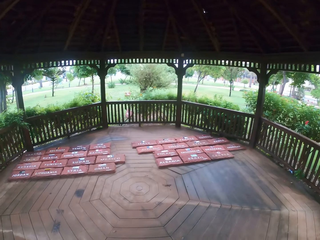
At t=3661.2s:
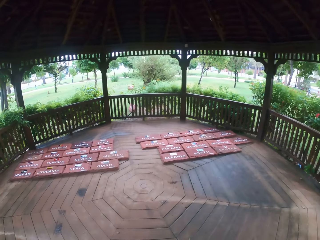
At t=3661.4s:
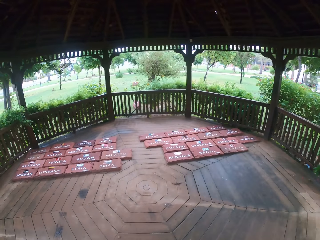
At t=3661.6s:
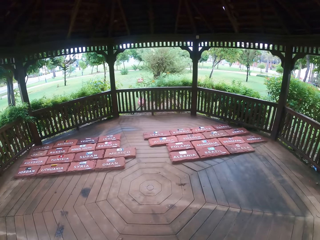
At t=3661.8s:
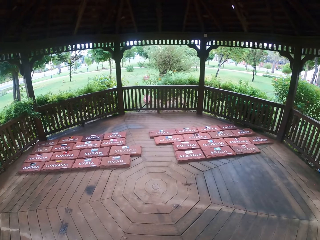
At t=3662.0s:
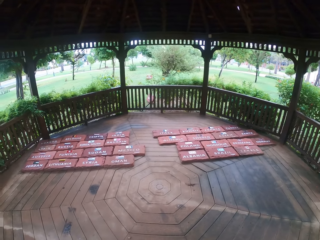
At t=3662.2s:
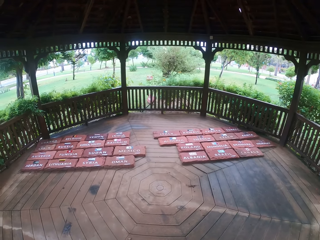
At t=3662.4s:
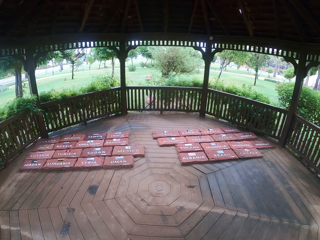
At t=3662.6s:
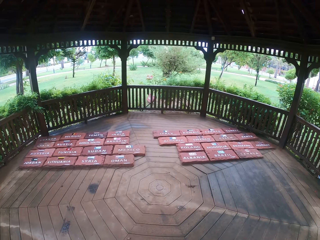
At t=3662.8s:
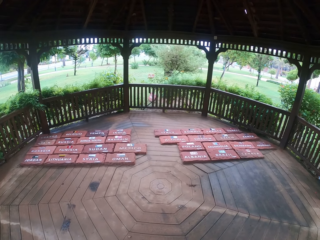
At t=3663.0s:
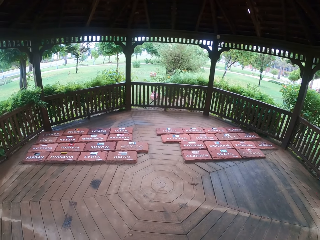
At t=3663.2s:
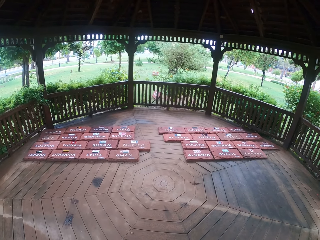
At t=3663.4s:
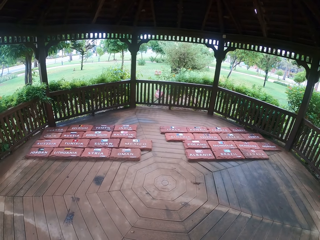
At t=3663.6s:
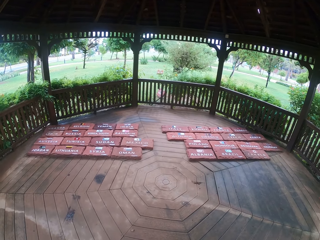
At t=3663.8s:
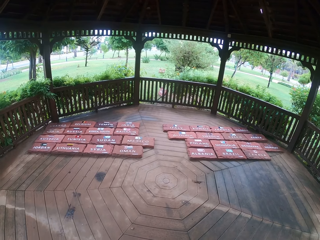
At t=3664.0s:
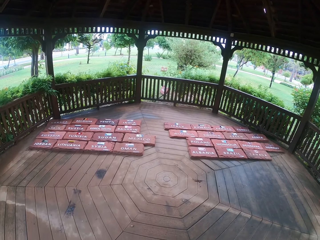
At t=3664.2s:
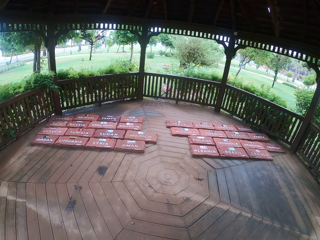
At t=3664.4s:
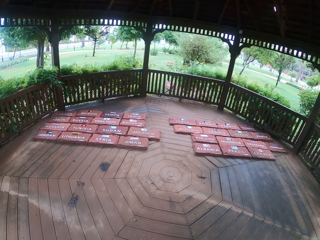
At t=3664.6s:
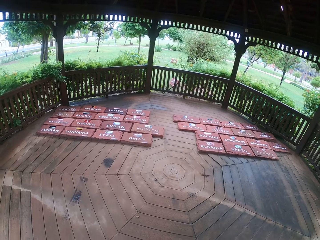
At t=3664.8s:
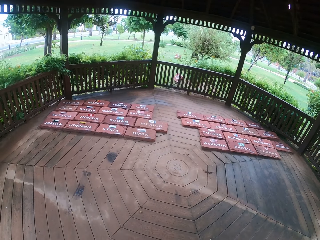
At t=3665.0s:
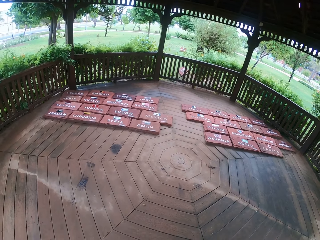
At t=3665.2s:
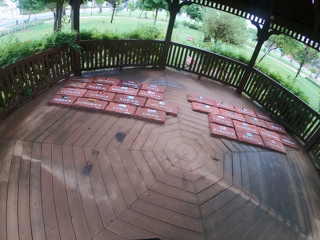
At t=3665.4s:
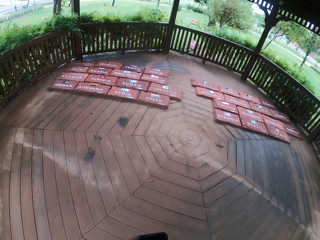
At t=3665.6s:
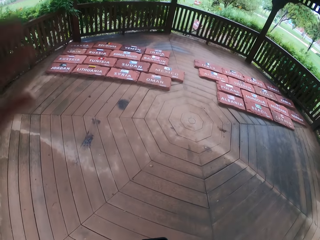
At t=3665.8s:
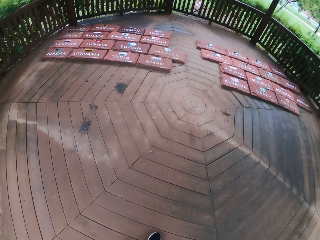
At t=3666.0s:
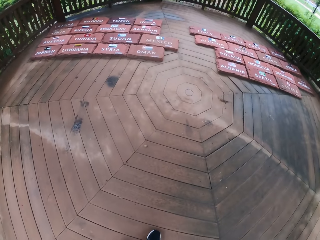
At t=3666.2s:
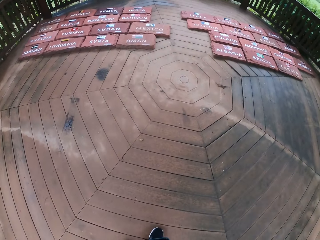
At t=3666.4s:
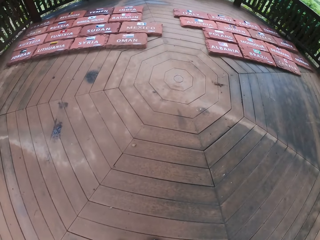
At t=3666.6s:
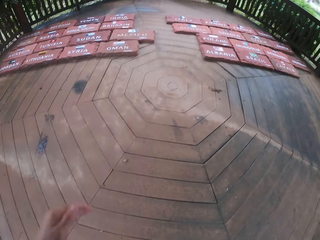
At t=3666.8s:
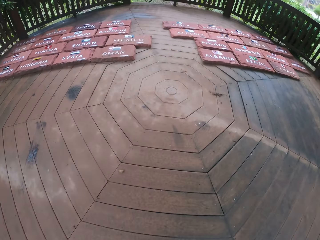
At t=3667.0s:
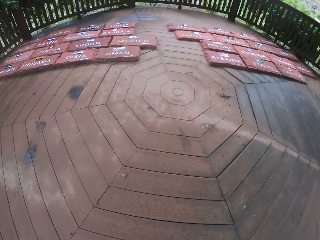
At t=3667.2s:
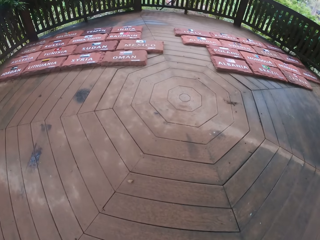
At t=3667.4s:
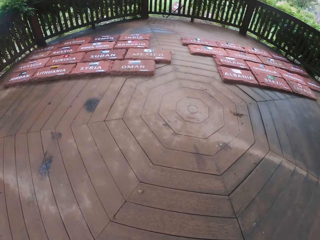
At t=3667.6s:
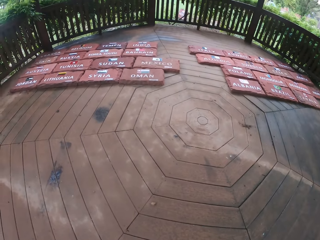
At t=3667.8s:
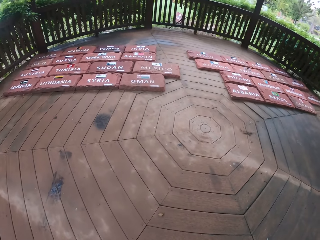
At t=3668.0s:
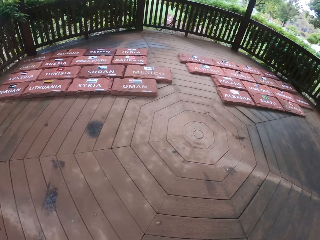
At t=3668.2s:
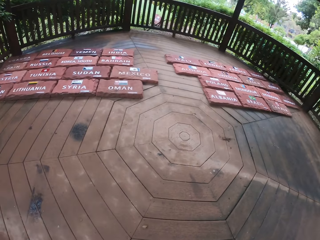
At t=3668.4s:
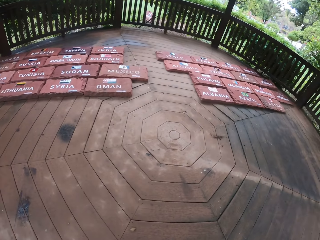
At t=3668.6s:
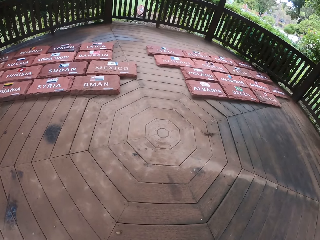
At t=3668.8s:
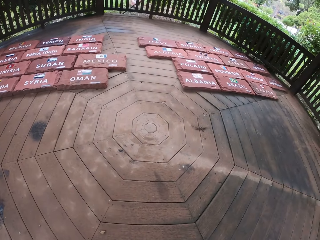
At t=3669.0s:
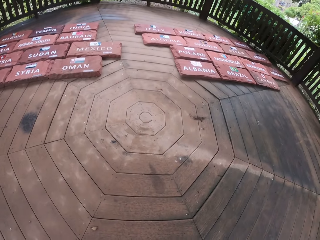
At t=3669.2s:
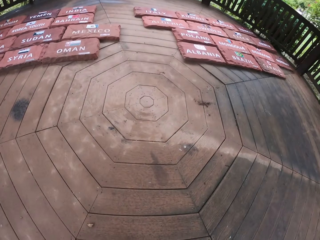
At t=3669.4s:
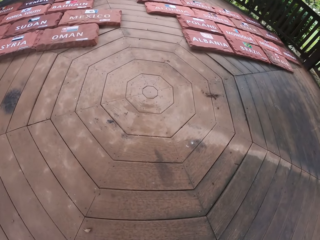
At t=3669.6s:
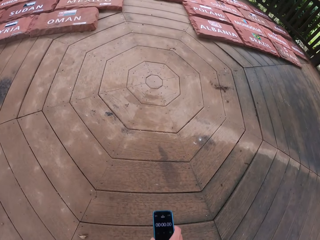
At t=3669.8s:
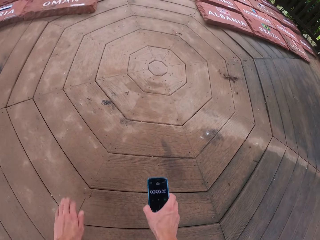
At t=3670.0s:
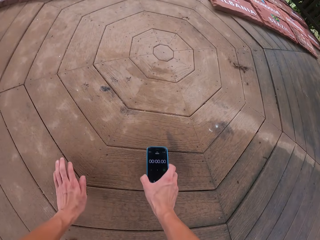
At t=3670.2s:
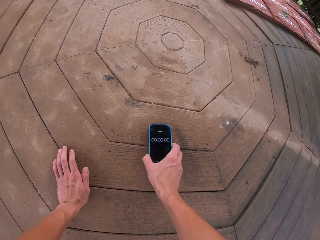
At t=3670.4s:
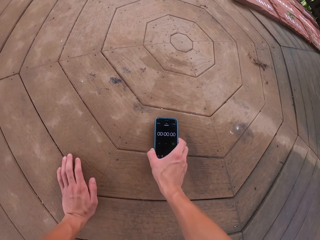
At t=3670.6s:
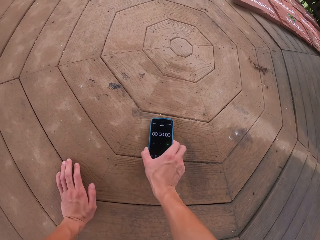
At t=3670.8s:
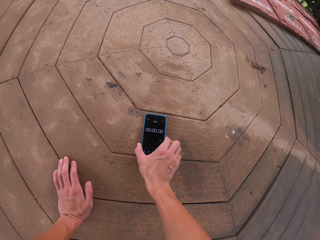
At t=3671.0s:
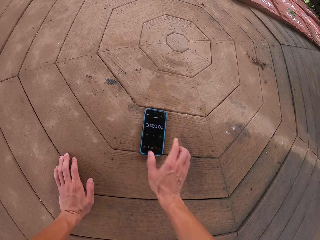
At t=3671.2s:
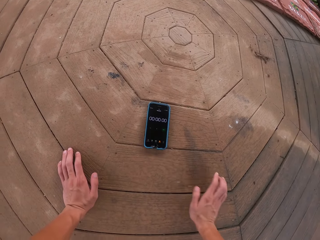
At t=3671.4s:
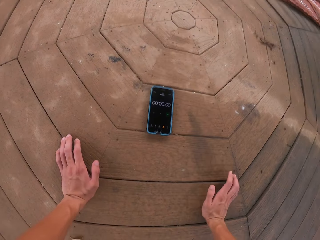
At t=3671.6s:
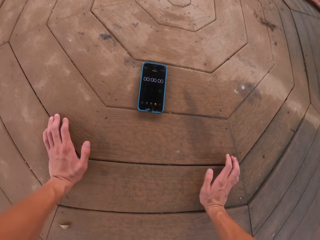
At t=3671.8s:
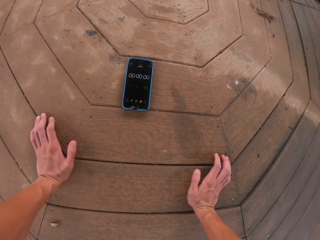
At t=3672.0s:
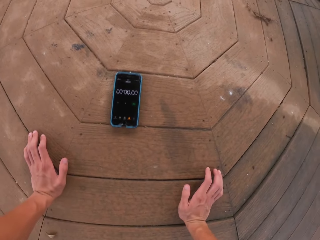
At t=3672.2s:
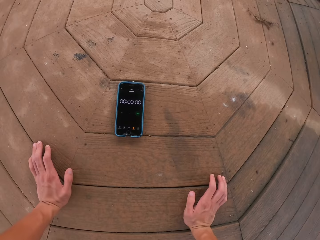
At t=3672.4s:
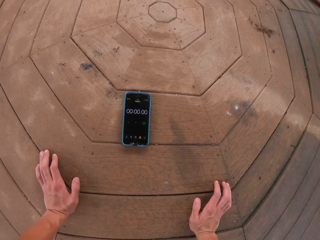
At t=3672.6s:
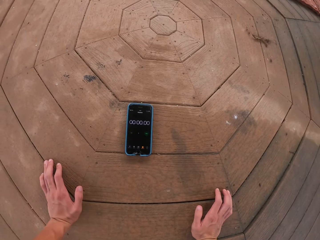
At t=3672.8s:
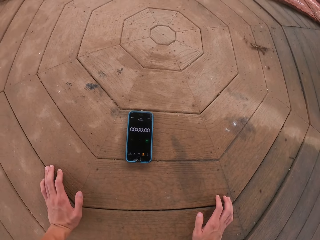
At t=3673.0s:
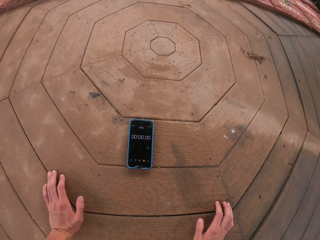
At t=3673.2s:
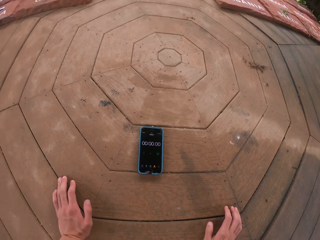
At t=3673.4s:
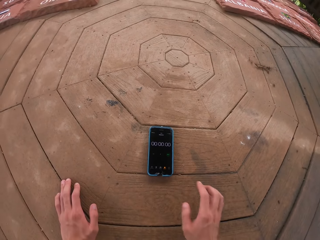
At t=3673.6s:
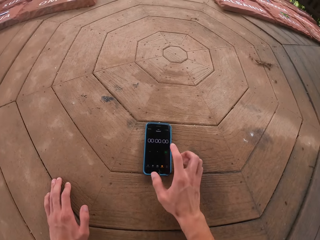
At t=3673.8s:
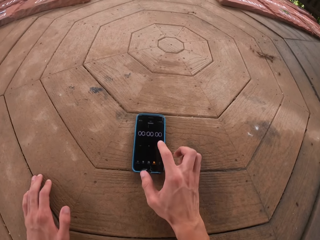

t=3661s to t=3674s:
The camera wearer walks in the shelter. He stands in the shelter. He bows down. He lays his hand on the floor and puts his phone on the floor.

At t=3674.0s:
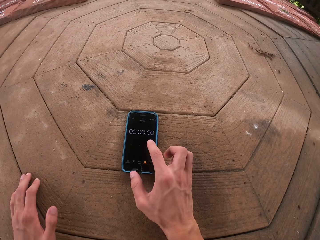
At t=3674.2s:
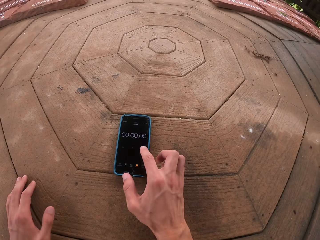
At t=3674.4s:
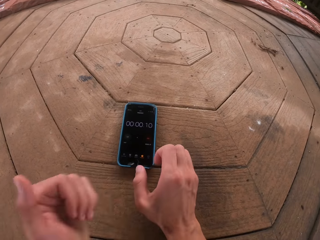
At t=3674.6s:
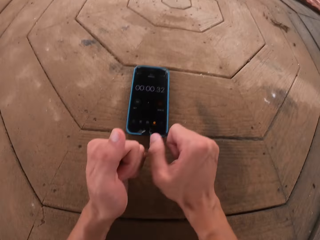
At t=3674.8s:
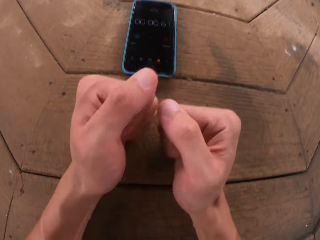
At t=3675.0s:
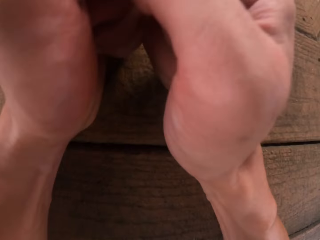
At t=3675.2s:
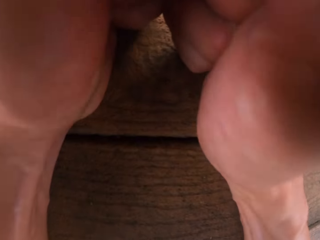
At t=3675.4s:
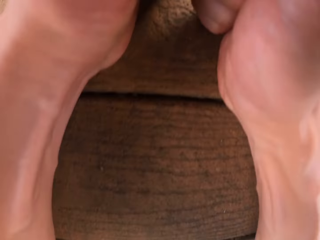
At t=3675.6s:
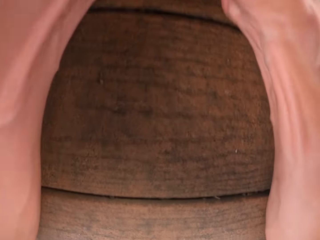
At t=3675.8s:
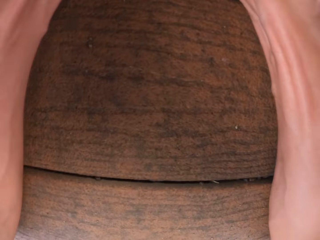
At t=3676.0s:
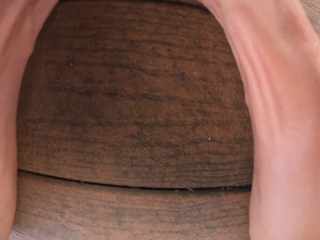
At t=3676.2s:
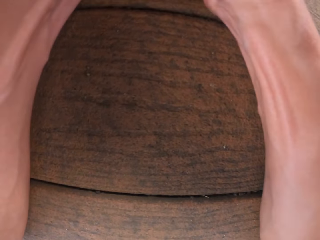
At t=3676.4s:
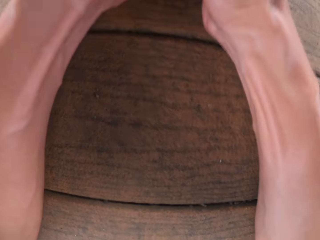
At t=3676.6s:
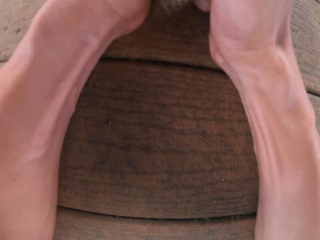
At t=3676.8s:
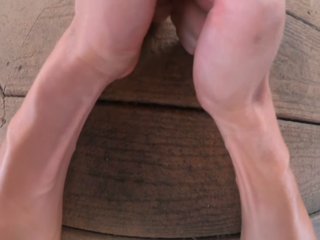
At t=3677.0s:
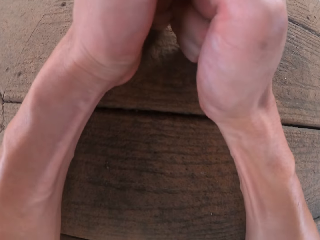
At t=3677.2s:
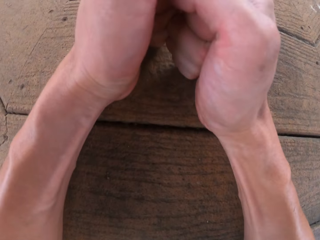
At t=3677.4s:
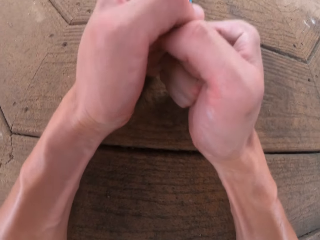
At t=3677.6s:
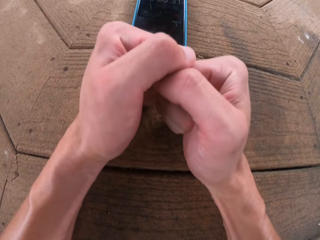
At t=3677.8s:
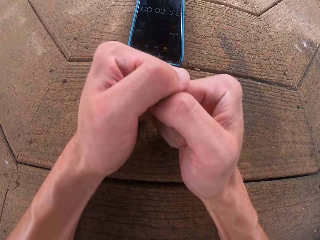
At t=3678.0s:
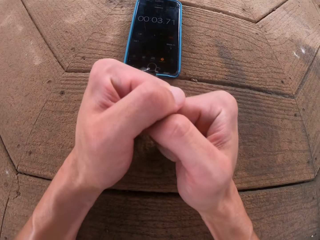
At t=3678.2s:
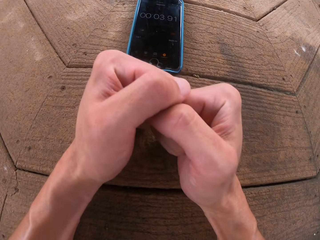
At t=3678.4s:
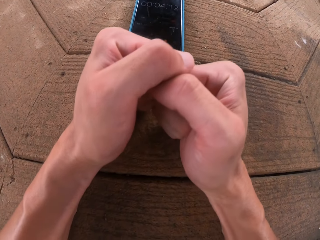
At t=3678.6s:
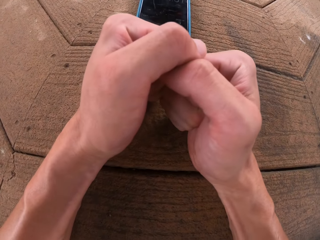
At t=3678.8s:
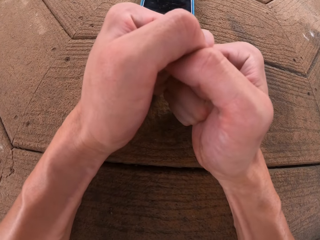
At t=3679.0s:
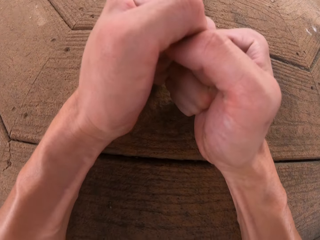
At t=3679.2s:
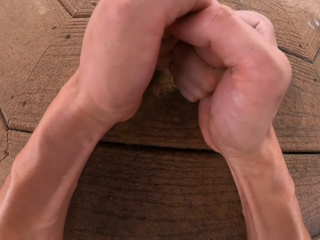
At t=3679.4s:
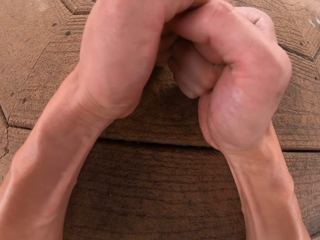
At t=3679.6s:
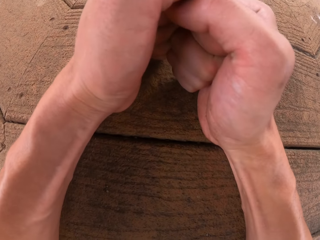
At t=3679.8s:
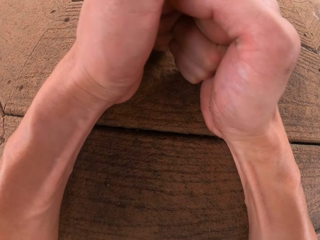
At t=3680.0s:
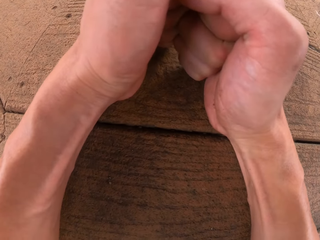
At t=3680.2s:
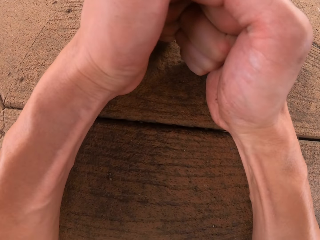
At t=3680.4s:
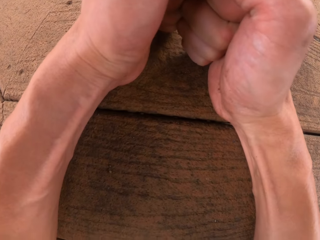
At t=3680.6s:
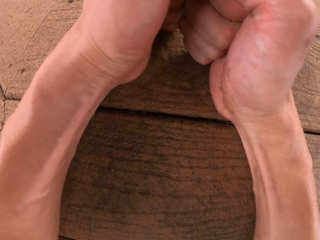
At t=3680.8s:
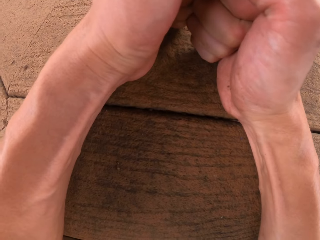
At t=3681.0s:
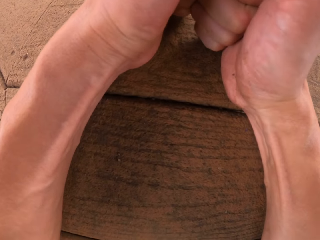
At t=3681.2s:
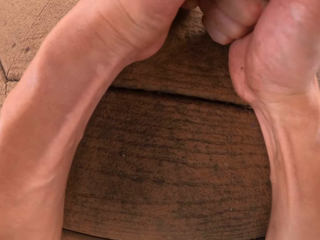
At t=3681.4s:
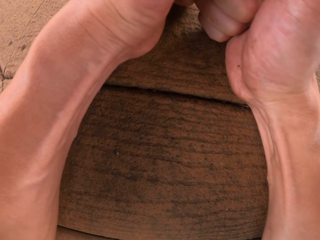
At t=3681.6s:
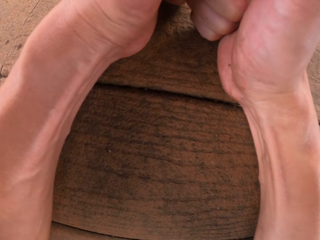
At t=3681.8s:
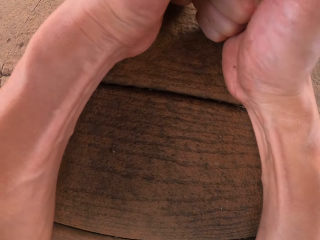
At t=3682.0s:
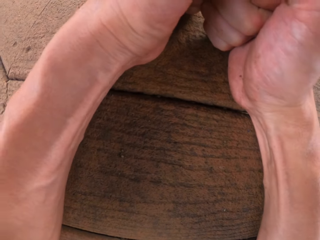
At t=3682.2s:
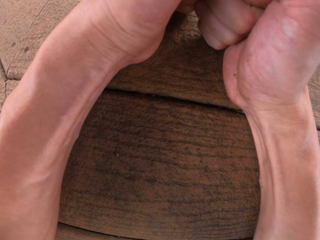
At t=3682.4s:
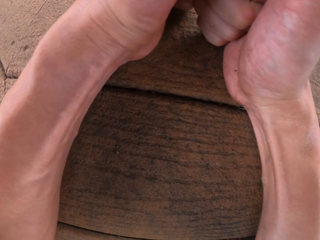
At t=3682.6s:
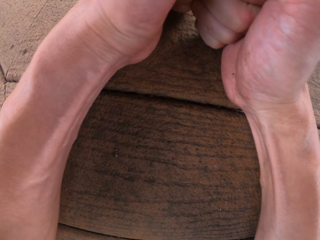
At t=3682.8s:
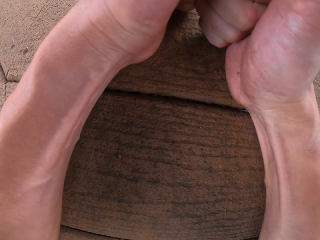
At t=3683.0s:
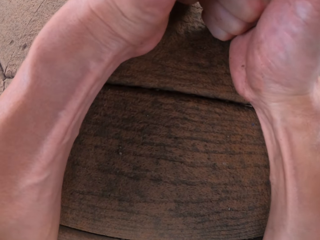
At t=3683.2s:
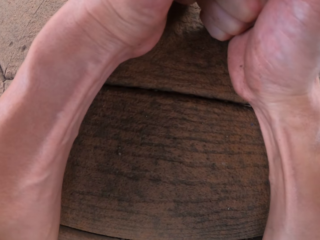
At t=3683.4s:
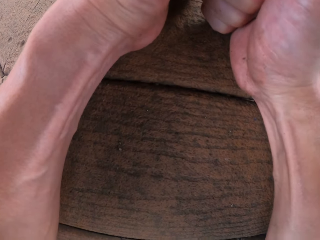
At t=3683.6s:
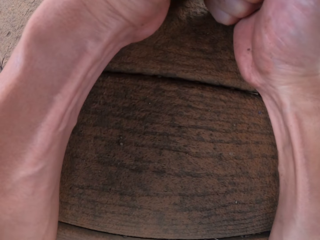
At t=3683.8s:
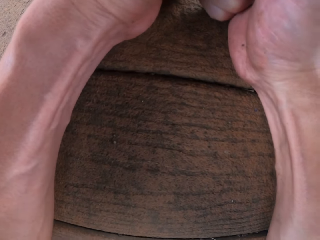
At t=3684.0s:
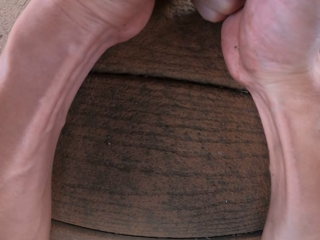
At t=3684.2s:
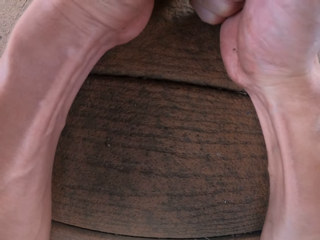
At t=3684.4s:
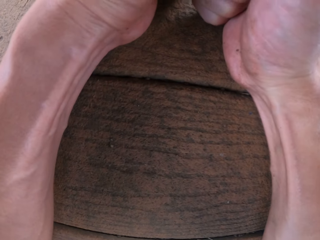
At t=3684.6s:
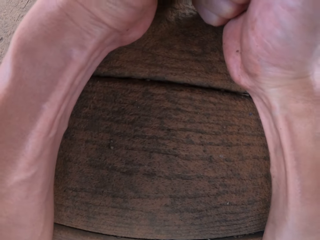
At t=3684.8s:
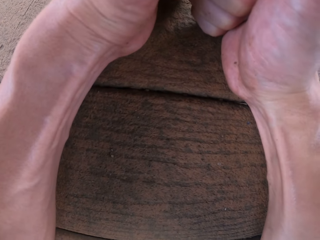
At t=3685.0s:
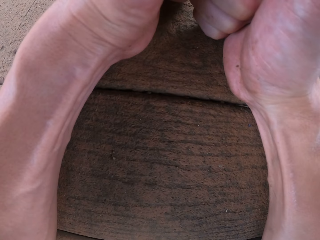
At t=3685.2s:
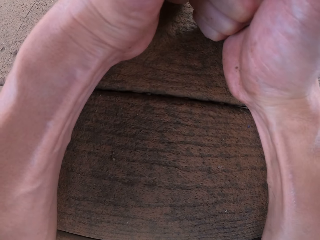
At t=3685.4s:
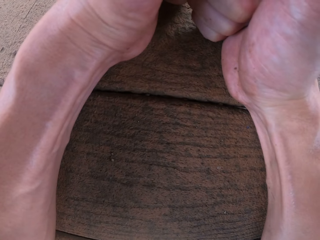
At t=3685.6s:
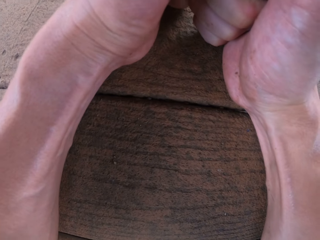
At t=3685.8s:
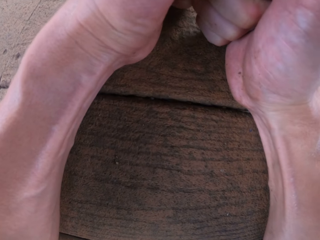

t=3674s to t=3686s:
The camera wearer presses the phone. He puts a timer on his phone. He puts his hands firmly on the ground and planks on the floor.
